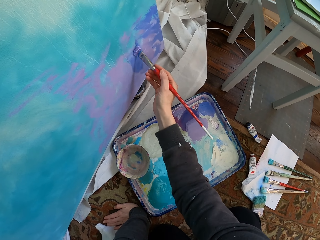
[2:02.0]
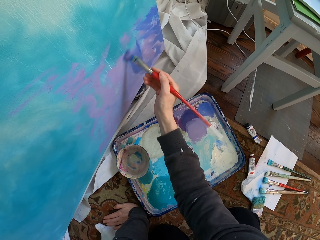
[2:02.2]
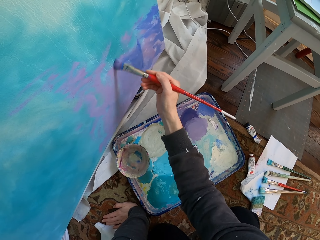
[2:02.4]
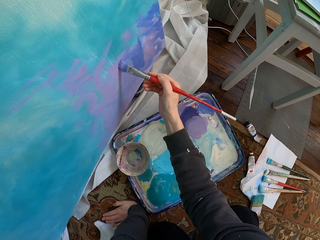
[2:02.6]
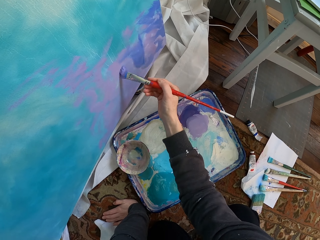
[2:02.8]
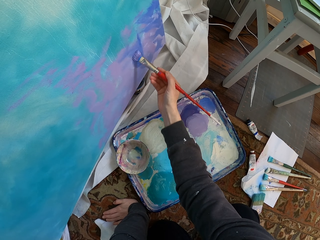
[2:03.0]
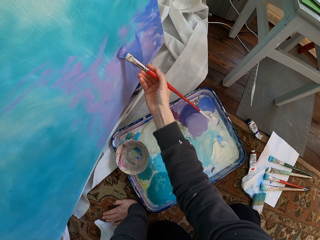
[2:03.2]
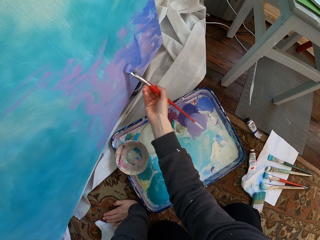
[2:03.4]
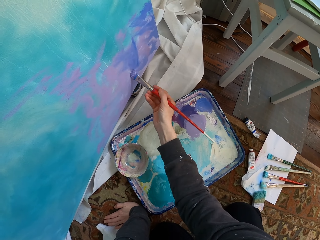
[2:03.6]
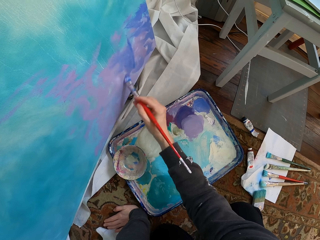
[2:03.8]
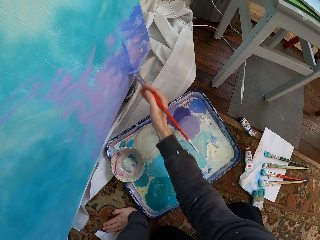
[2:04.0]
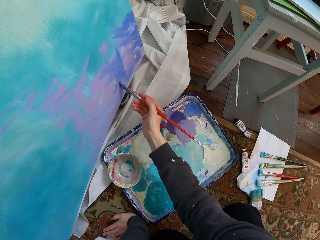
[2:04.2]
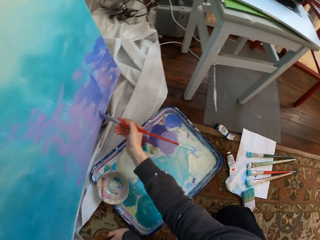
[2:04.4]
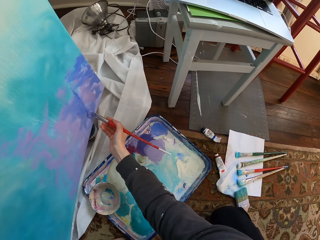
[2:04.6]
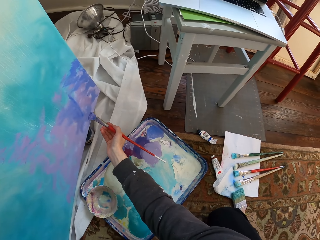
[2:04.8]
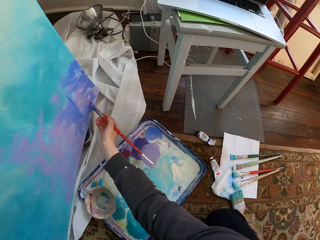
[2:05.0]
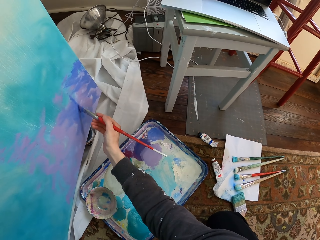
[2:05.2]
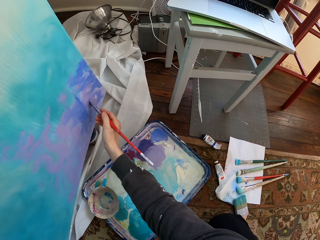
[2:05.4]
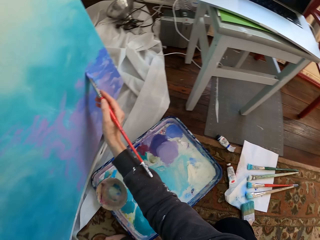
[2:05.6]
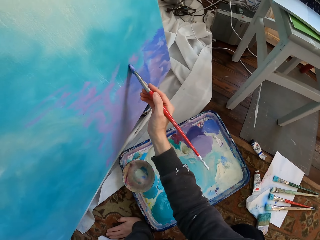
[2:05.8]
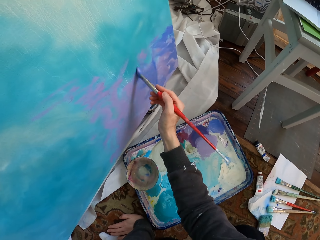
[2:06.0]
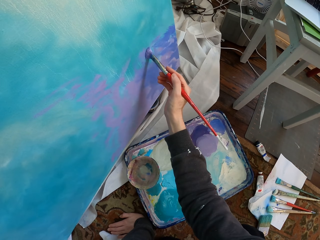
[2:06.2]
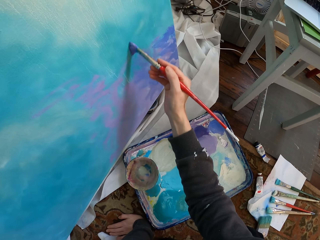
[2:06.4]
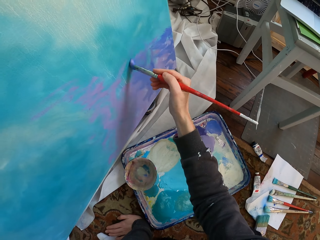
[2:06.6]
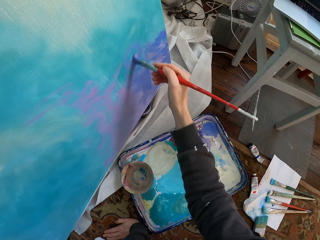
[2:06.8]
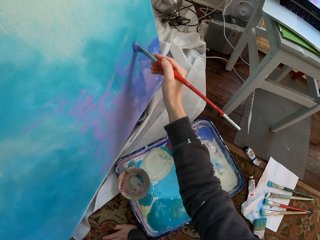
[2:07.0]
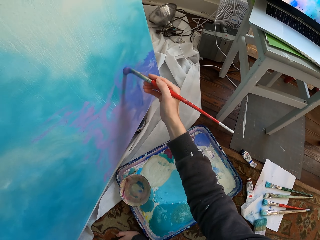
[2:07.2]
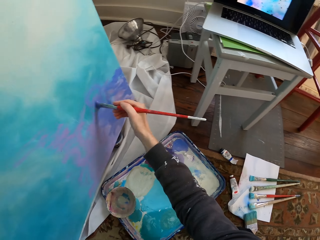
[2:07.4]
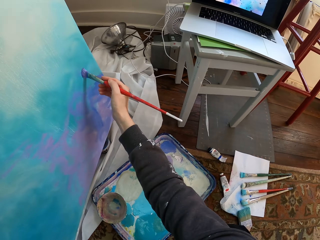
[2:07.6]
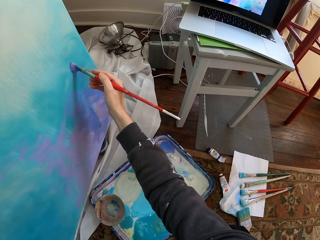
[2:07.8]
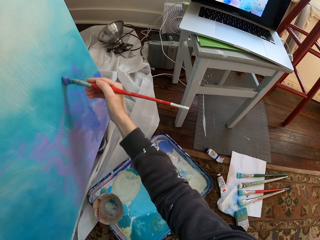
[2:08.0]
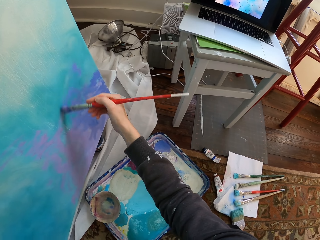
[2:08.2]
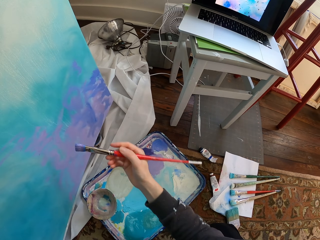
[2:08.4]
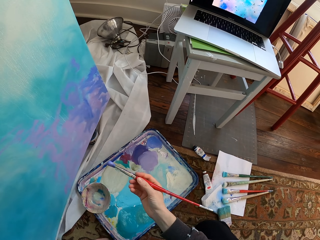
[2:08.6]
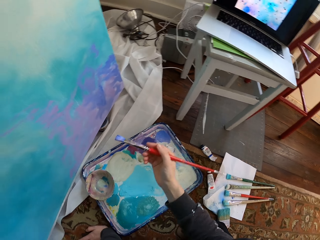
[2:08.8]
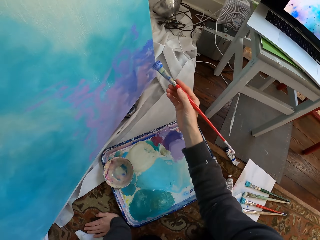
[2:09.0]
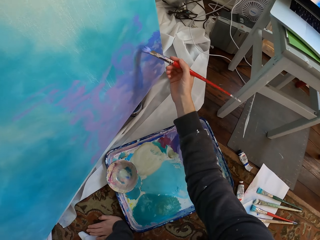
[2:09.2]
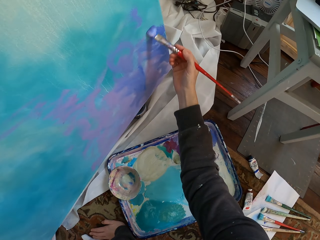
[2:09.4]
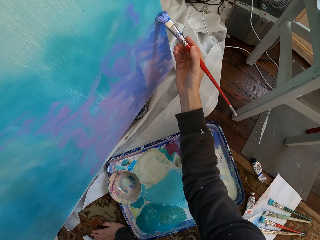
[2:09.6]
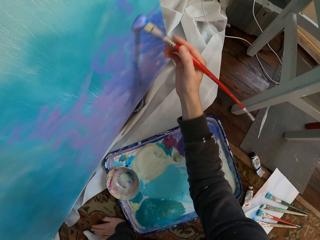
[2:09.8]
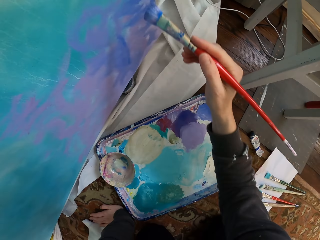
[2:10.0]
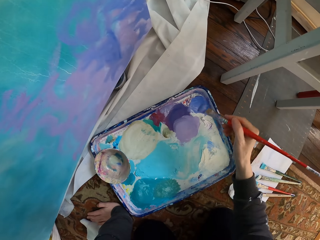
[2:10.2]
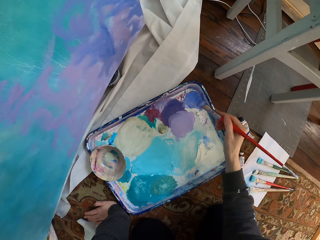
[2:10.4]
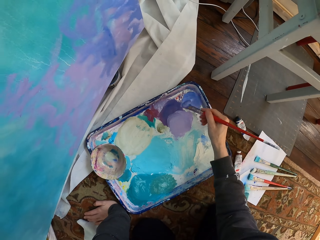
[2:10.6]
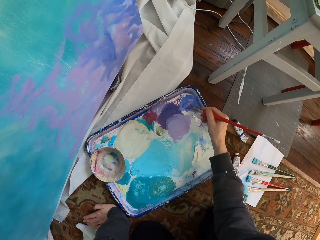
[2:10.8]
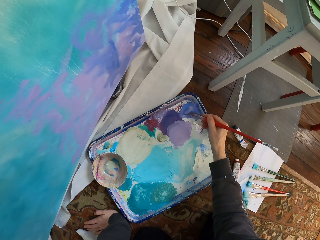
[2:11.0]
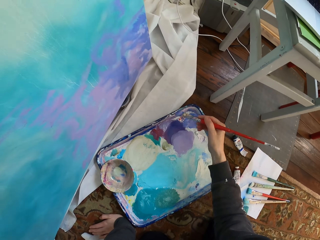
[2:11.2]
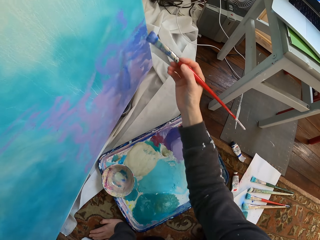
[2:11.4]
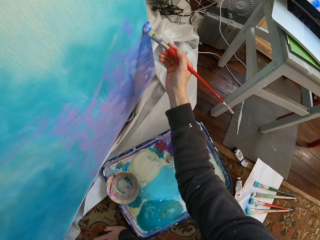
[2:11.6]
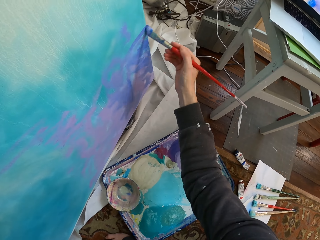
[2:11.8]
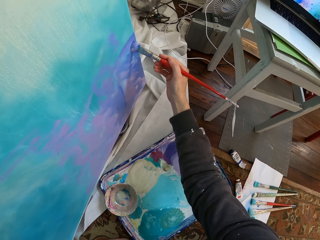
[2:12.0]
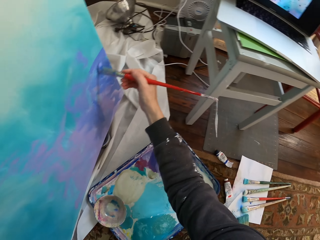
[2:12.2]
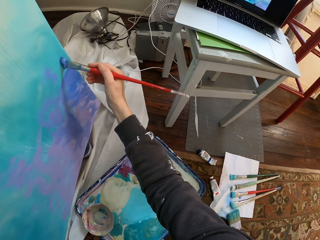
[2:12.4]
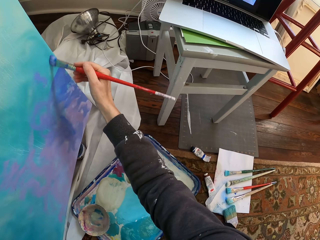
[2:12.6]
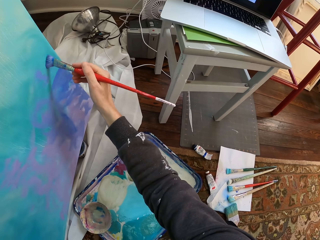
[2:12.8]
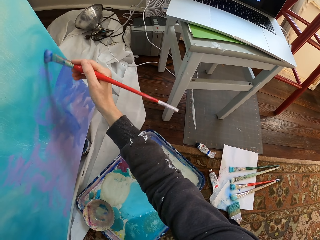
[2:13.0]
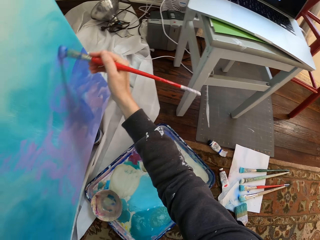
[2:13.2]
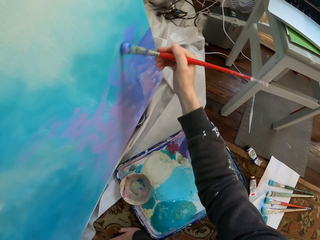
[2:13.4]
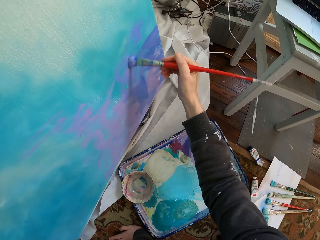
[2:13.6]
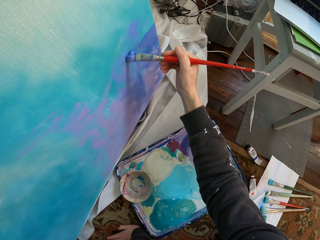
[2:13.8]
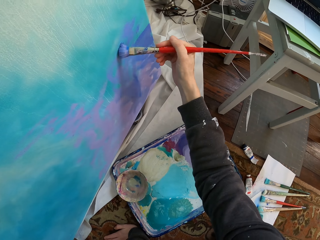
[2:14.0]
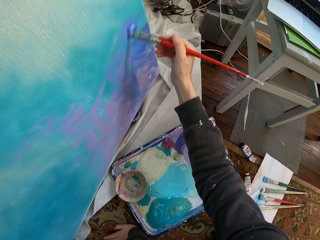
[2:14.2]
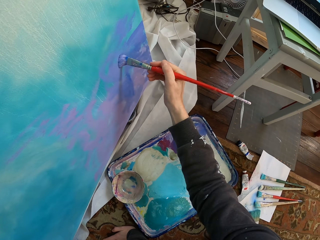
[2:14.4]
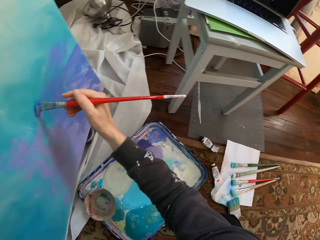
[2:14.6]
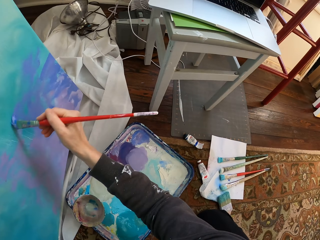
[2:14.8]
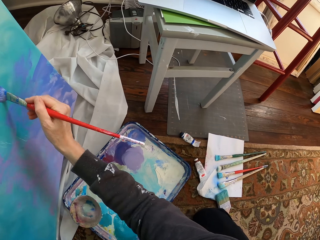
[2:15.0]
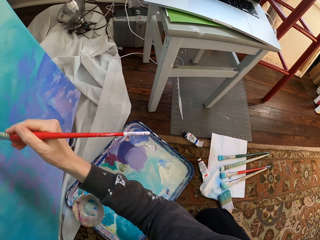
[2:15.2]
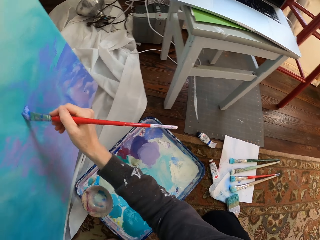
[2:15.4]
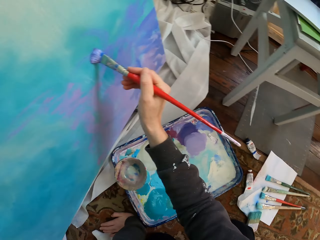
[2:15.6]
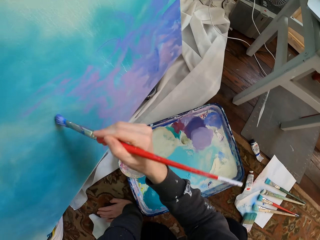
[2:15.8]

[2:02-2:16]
The camera wearer rubs the paint brush on the paint tray. They brush paint. They paint the board.

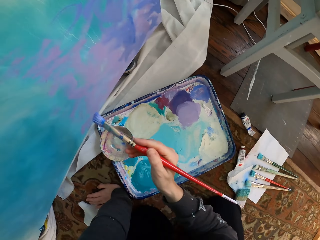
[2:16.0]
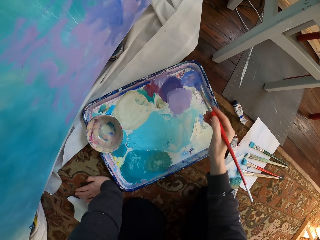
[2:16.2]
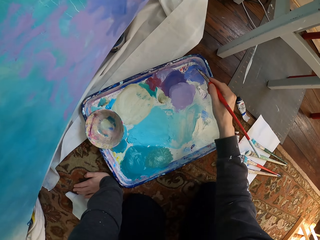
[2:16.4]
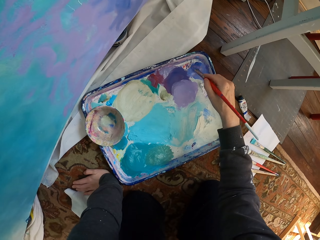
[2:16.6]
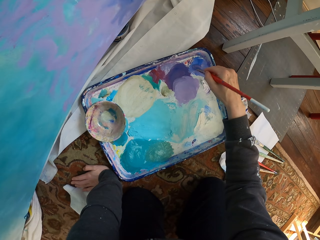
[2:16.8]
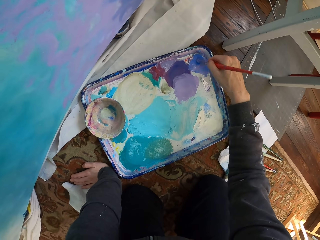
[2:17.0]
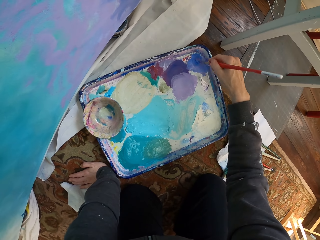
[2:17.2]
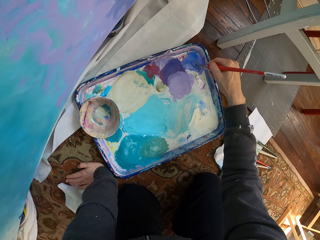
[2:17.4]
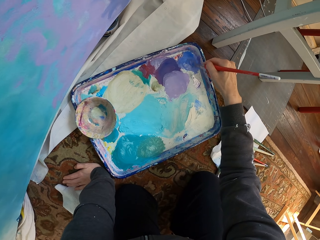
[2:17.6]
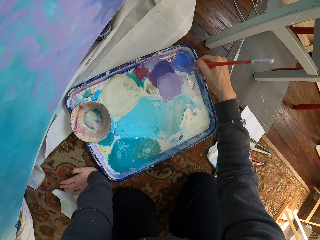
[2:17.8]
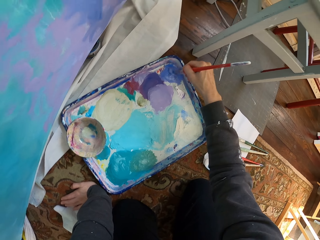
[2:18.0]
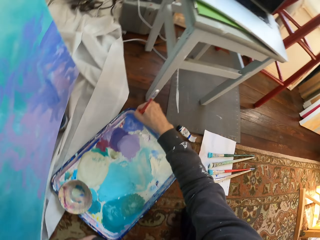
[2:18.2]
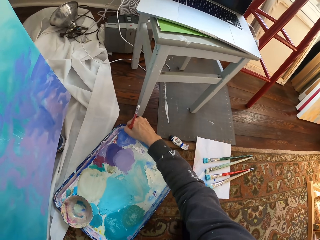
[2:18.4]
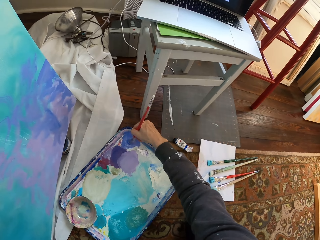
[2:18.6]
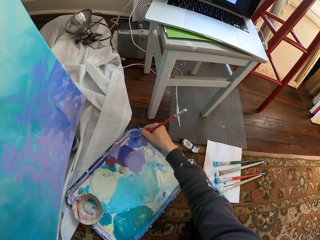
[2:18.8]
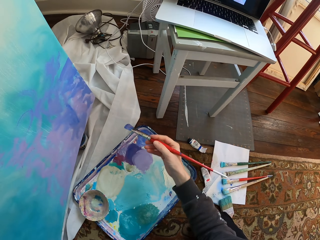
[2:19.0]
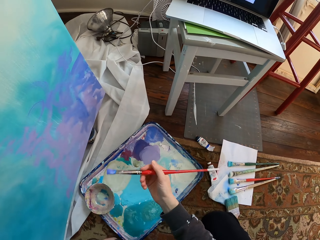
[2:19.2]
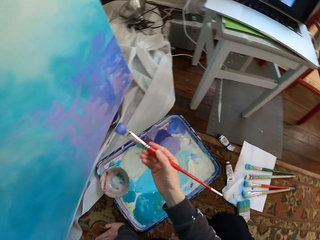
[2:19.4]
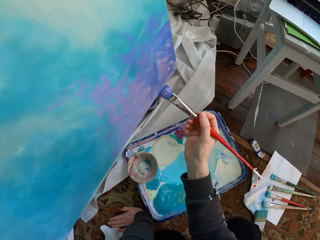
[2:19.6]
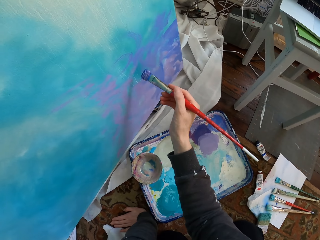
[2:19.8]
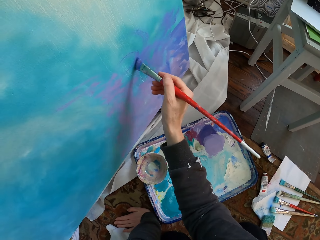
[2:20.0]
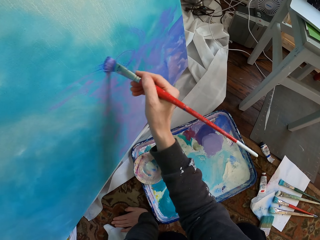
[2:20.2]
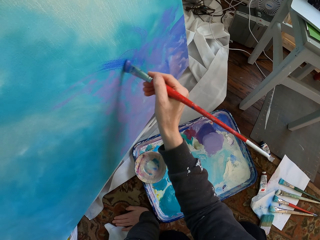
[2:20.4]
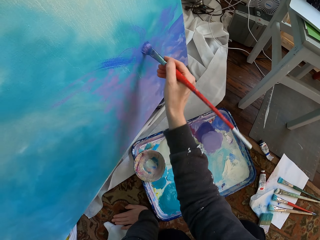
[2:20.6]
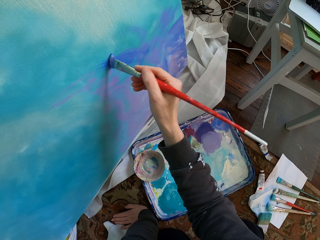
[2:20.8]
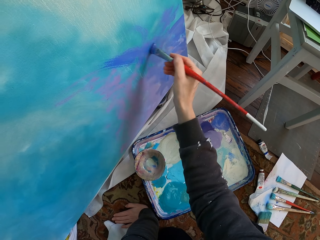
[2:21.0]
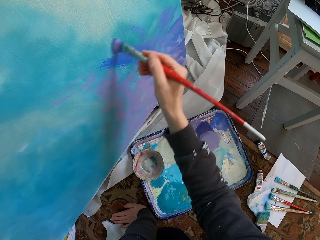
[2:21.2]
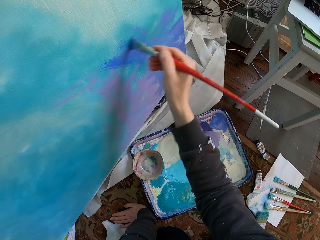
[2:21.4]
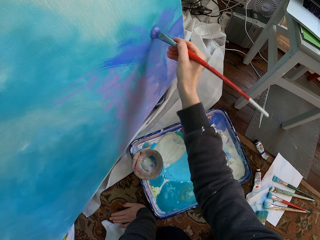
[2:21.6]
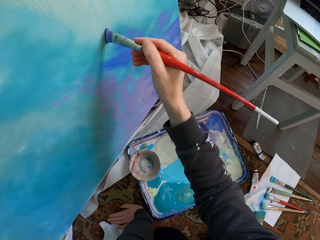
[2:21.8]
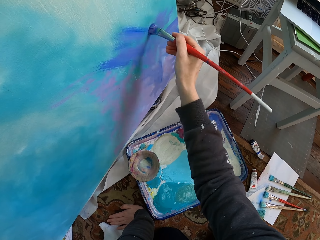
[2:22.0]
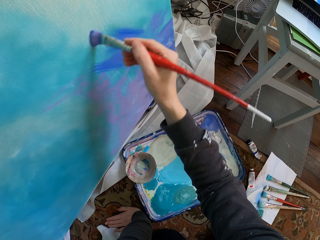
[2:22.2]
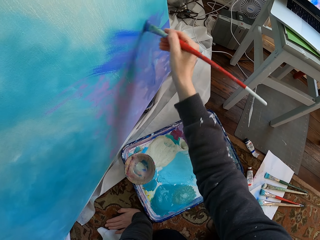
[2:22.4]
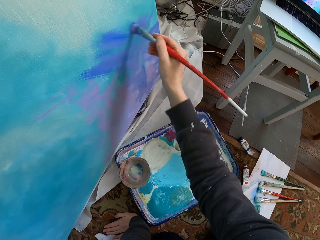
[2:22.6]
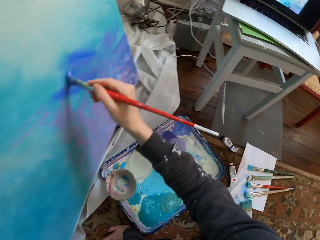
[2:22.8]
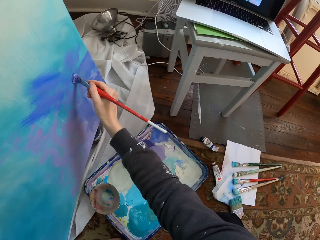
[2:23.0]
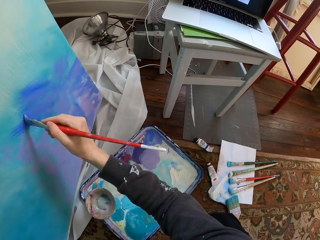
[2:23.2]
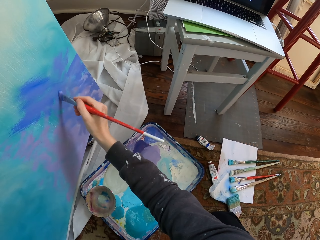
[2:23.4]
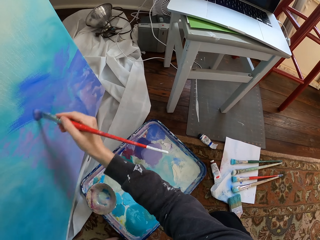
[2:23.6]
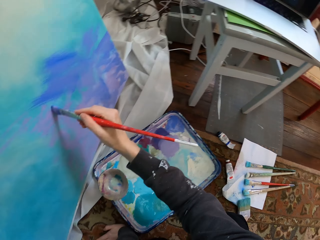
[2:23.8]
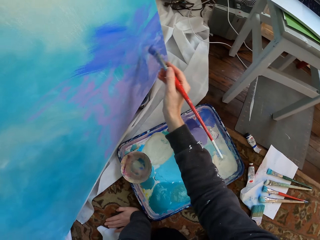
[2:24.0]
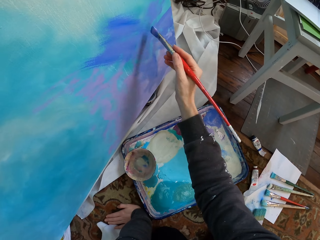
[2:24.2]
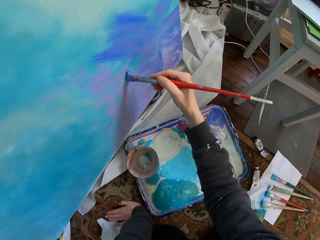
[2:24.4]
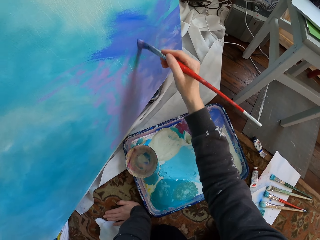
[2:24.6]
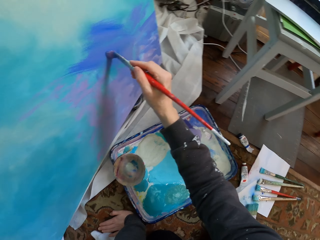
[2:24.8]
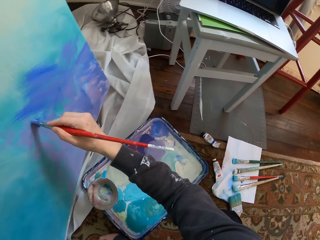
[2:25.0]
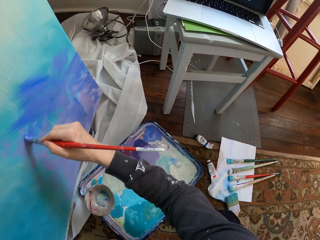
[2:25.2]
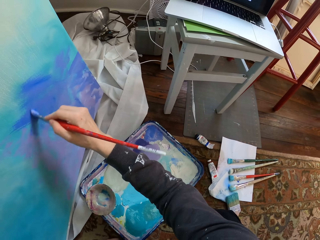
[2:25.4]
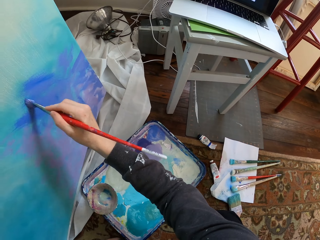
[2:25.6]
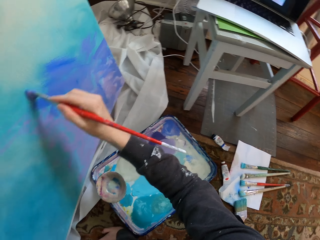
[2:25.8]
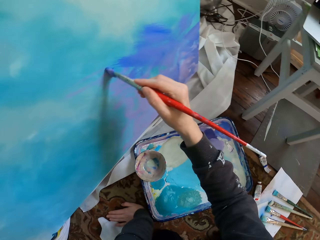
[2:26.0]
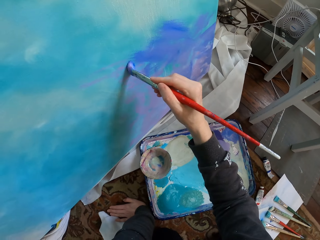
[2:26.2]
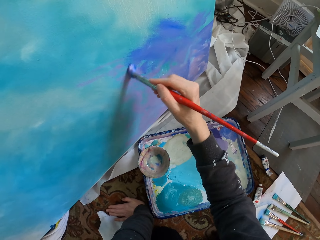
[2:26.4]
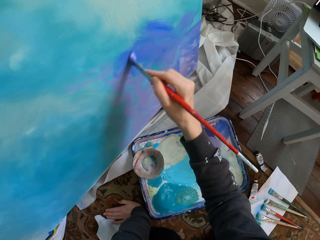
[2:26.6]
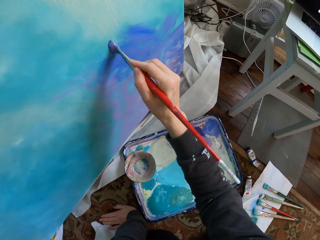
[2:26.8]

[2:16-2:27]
The camera wearer rubs the paint brush on the paint tray. They brush paint. They paint the board.
